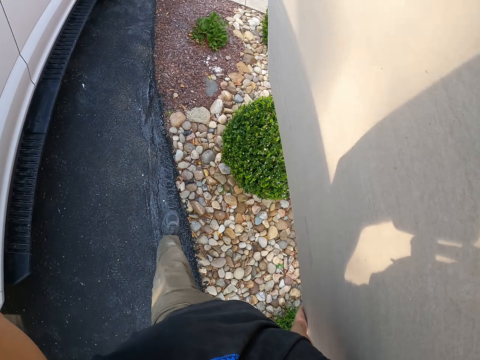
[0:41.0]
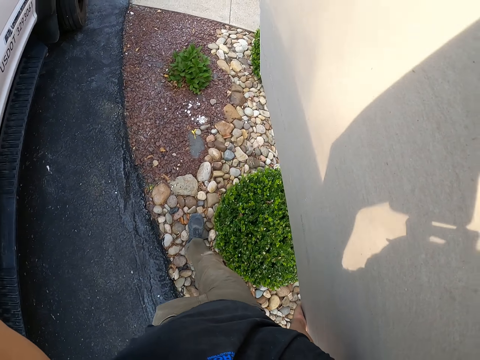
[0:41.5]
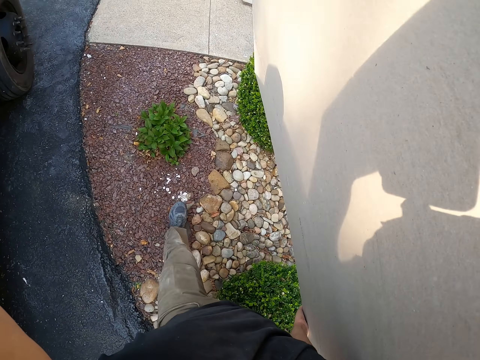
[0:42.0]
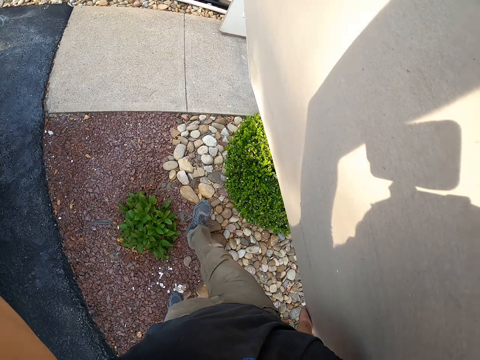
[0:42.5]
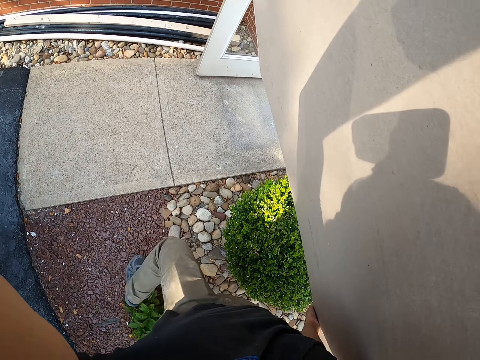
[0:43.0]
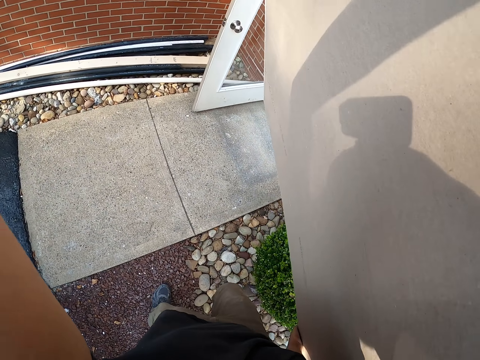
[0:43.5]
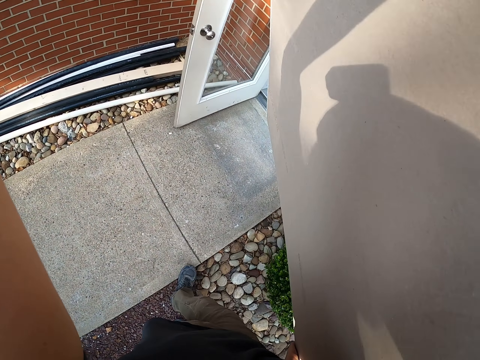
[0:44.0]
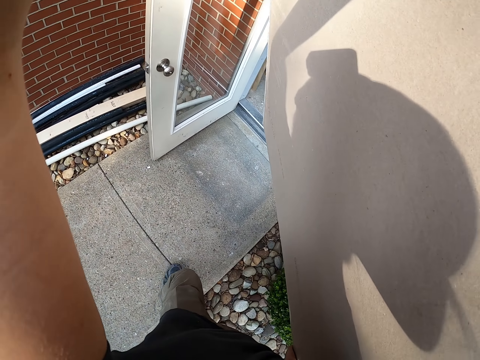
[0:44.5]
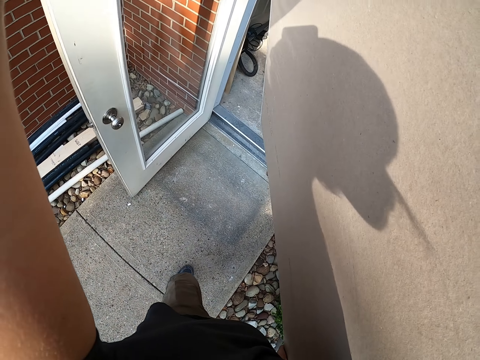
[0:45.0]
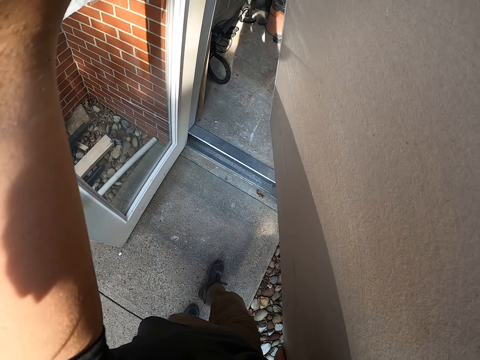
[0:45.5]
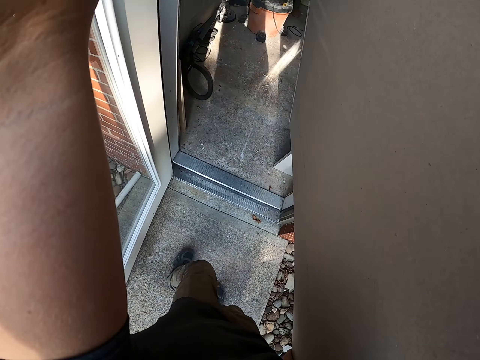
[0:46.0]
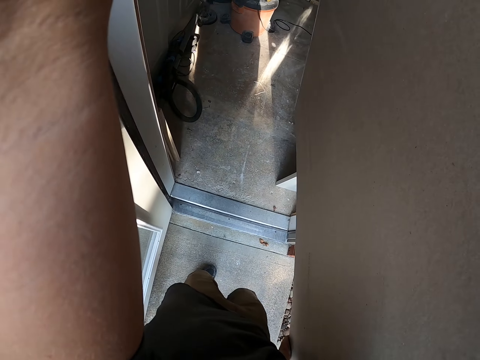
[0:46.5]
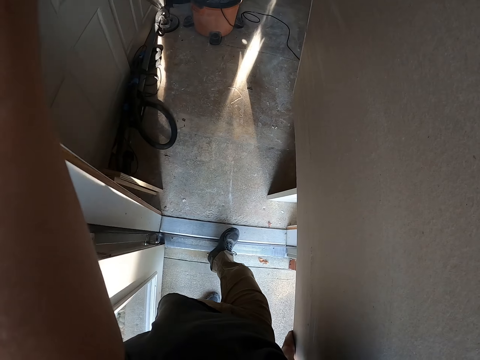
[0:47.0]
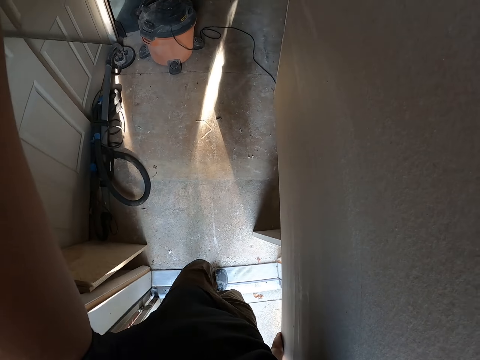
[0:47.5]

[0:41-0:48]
The camera wearer walks to the house. They enter the house.

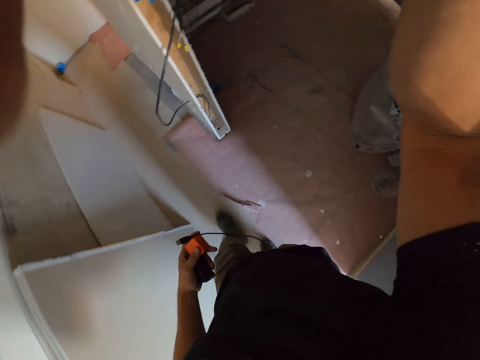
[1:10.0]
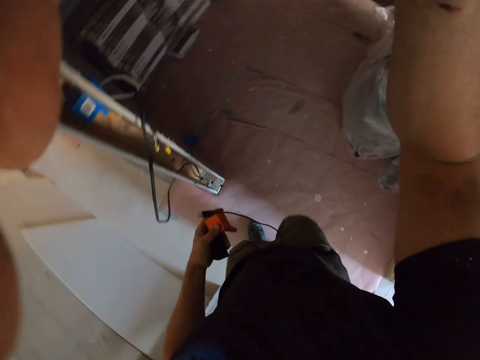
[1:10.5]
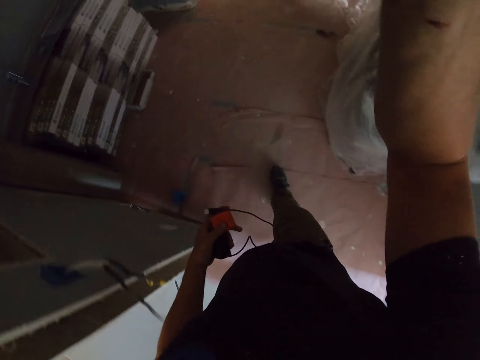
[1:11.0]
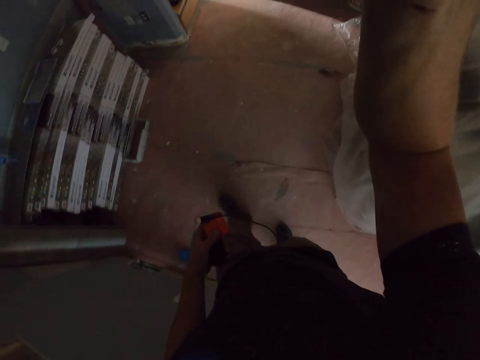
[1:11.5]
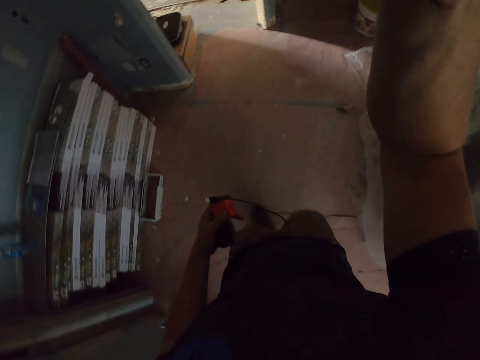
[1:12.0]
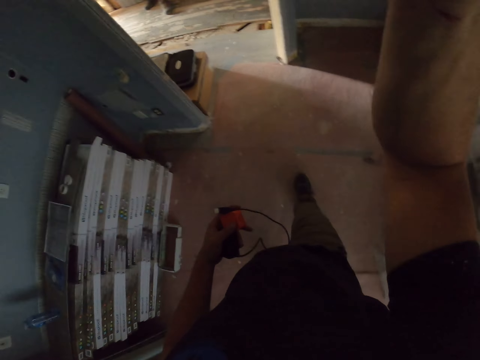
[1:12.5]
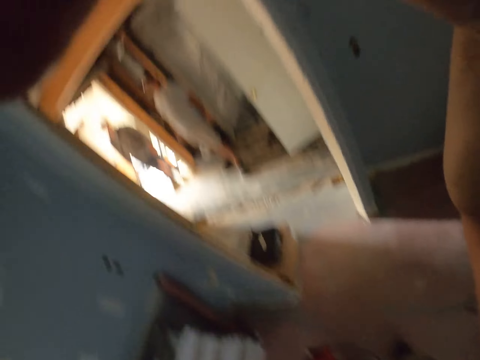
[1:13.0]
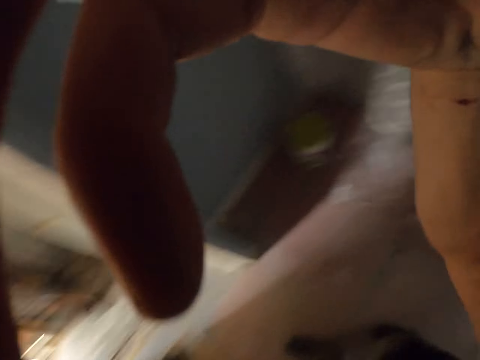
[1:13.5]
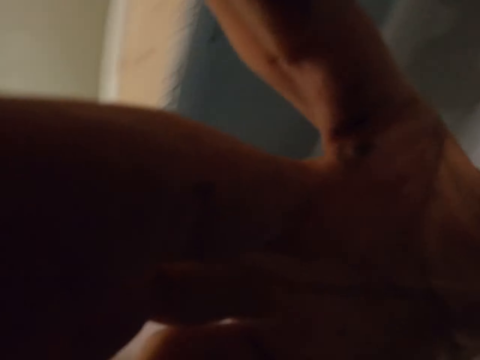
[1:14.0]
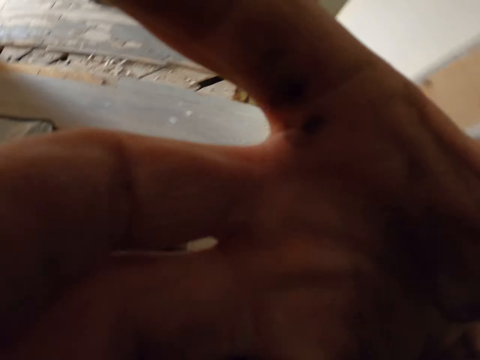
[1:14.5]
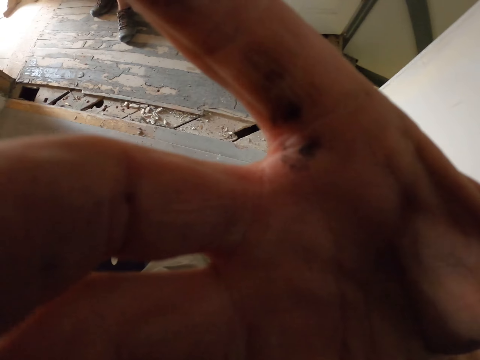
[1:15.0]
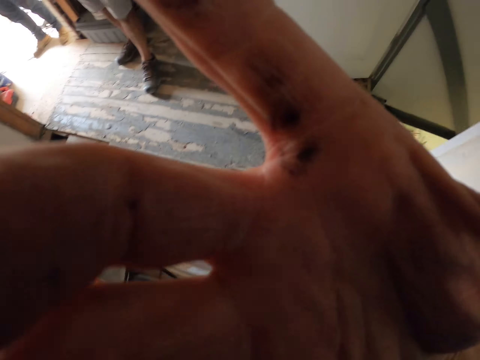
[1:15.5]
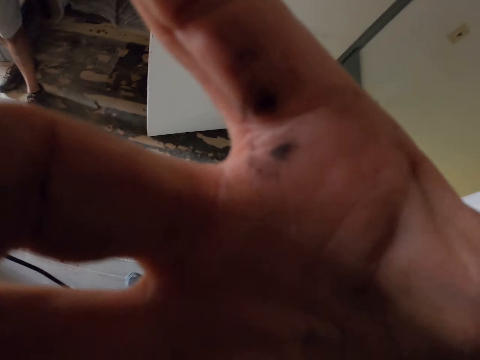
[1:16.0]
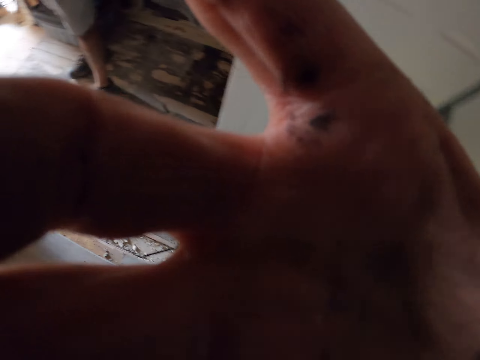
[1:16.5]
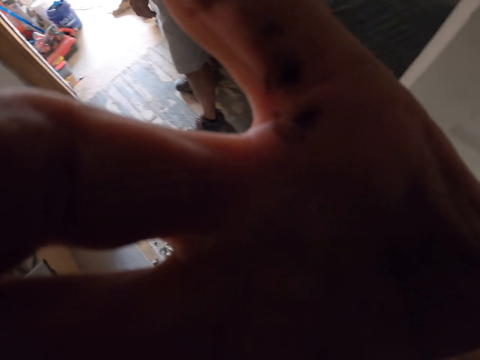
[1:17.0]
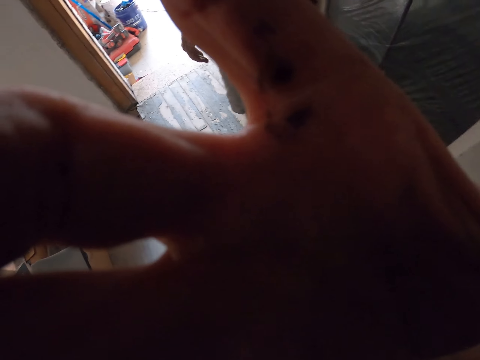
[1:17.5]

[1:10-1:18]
The camera wearer moves around the room. They adjust a camera. They walk along the corridor. They adjust the camera.
